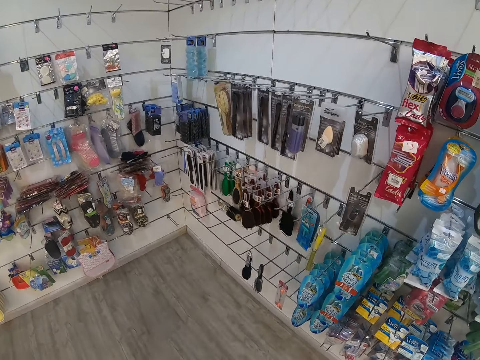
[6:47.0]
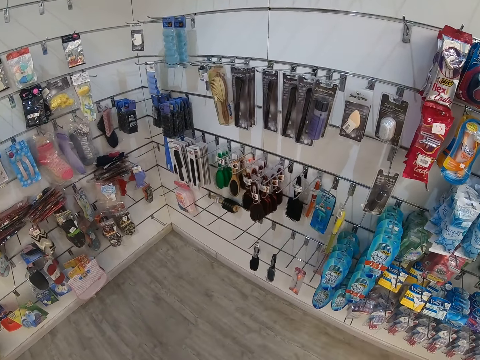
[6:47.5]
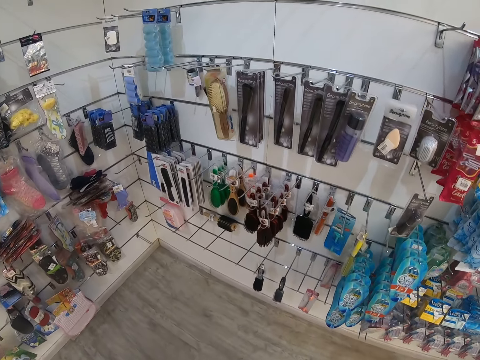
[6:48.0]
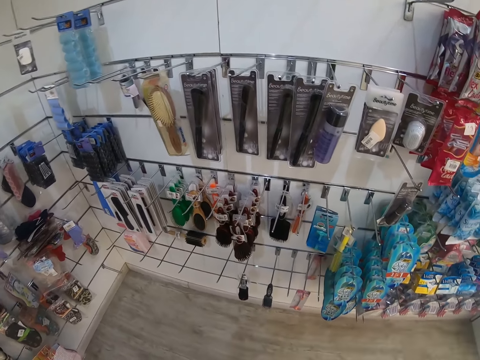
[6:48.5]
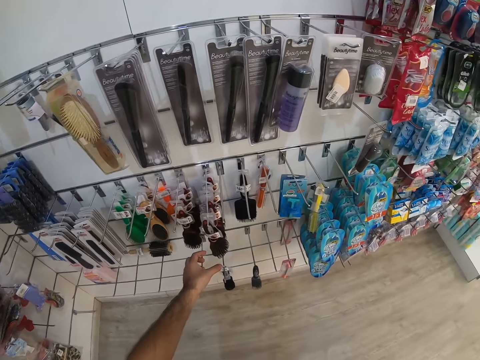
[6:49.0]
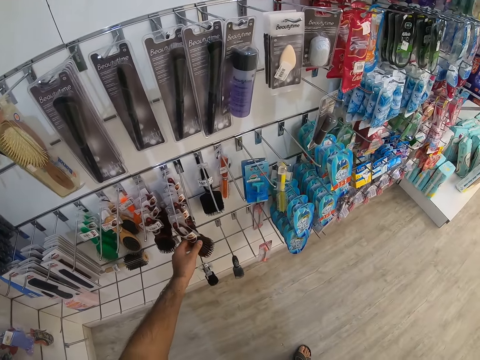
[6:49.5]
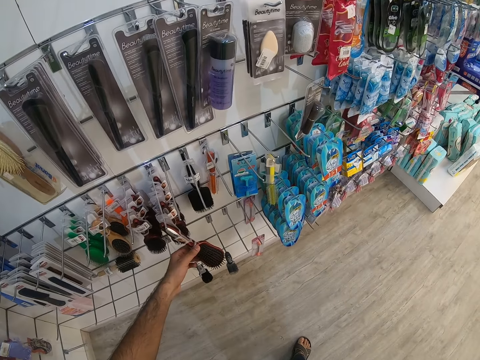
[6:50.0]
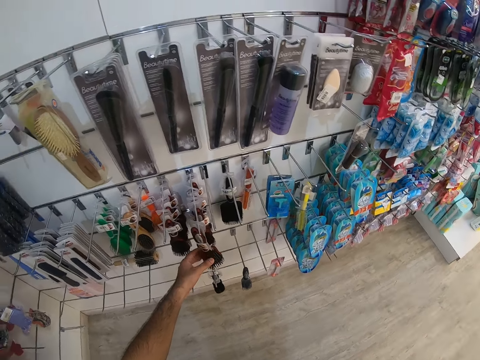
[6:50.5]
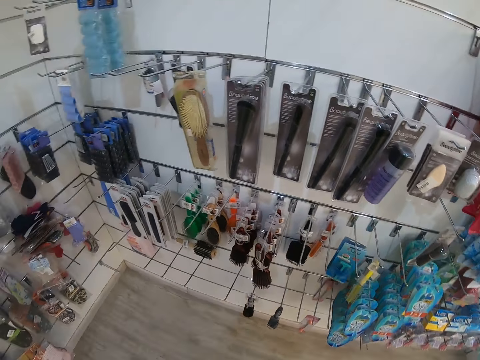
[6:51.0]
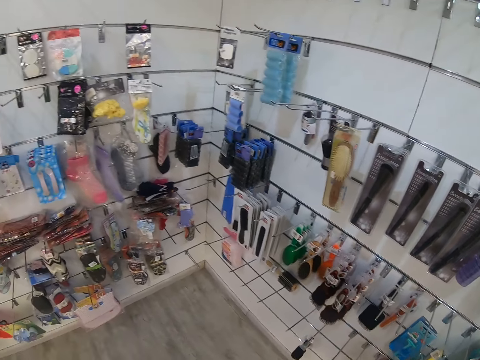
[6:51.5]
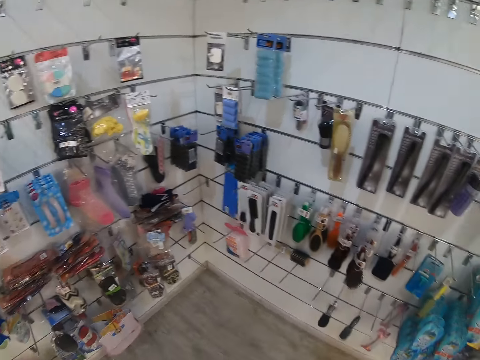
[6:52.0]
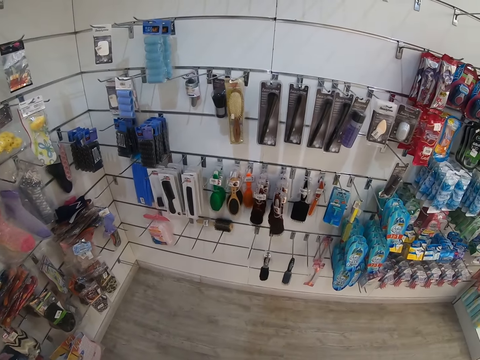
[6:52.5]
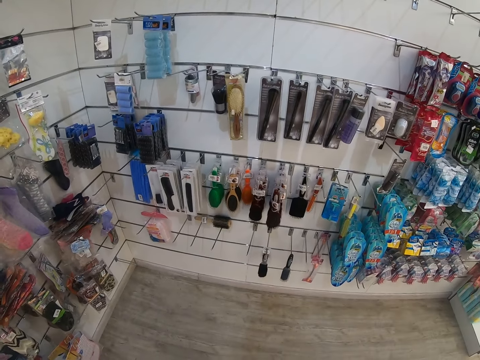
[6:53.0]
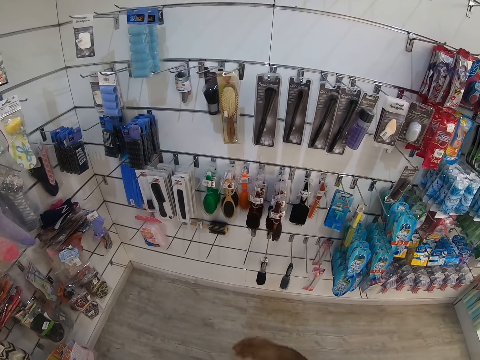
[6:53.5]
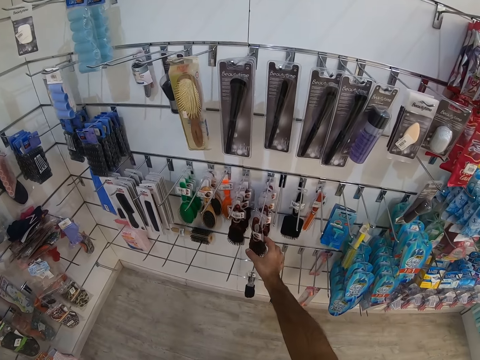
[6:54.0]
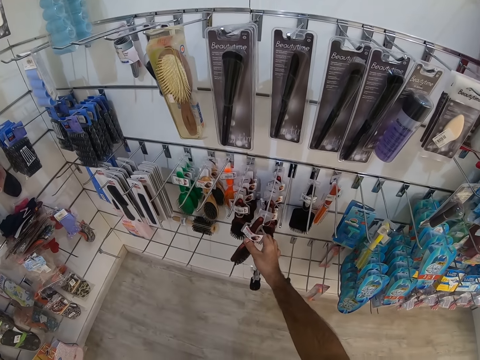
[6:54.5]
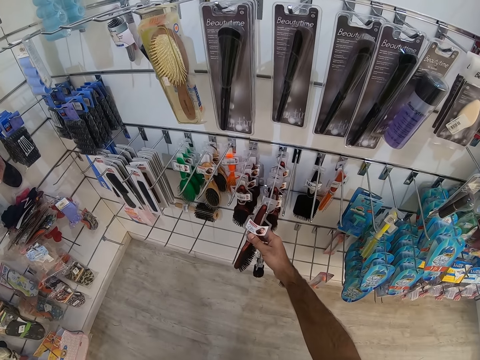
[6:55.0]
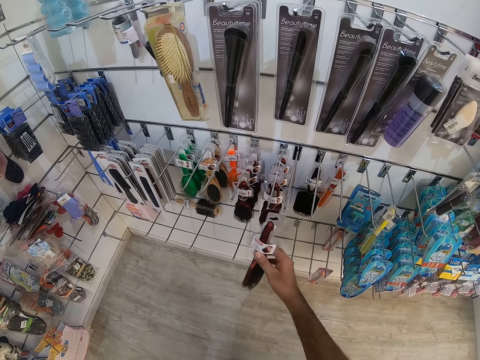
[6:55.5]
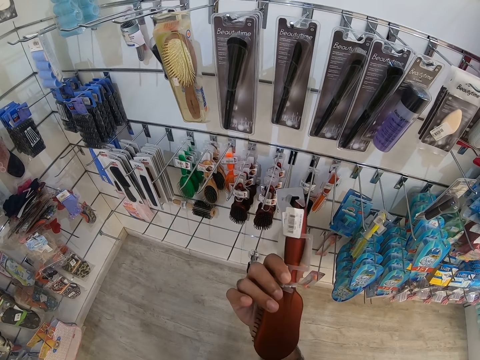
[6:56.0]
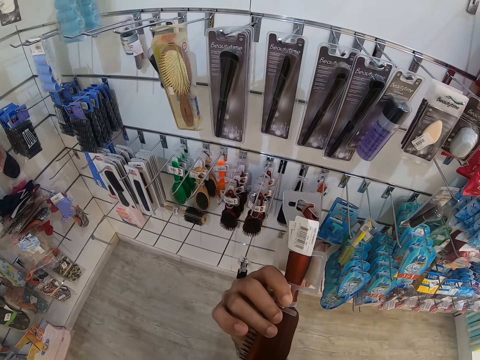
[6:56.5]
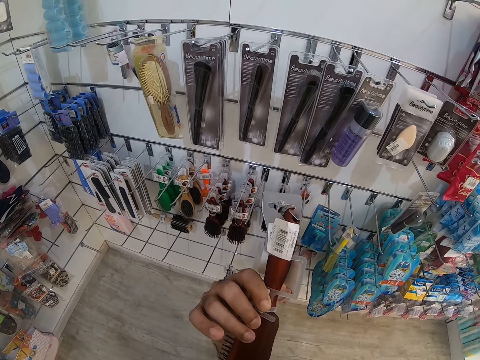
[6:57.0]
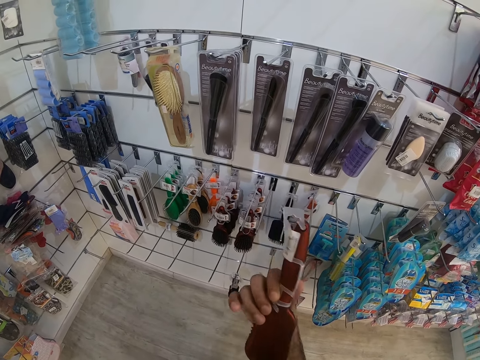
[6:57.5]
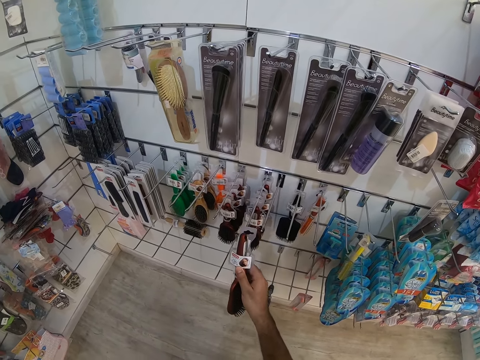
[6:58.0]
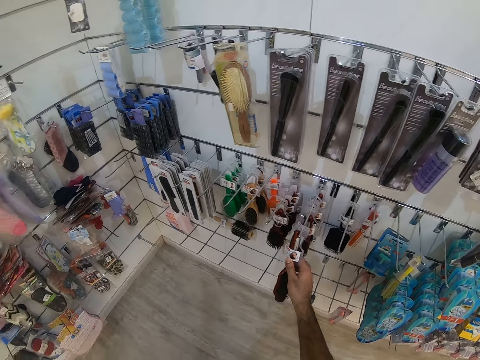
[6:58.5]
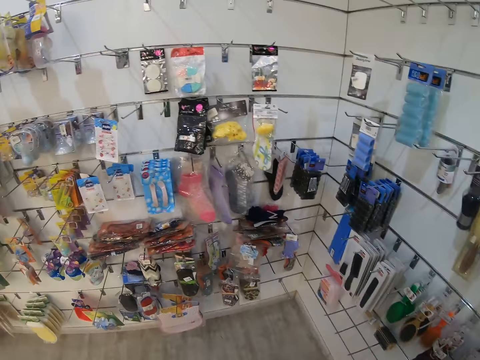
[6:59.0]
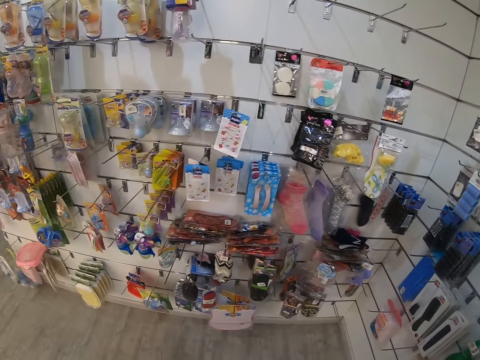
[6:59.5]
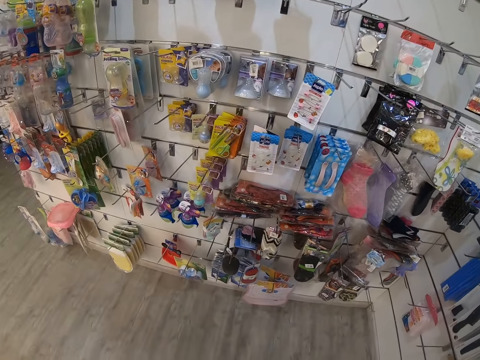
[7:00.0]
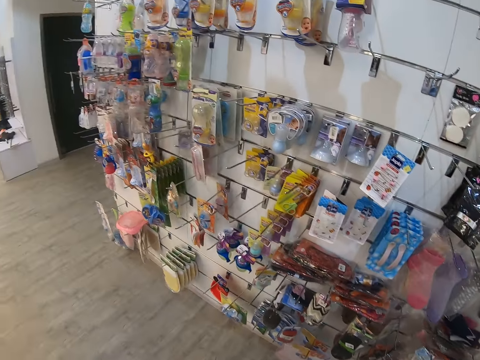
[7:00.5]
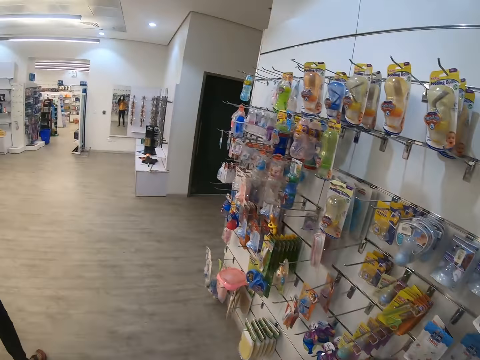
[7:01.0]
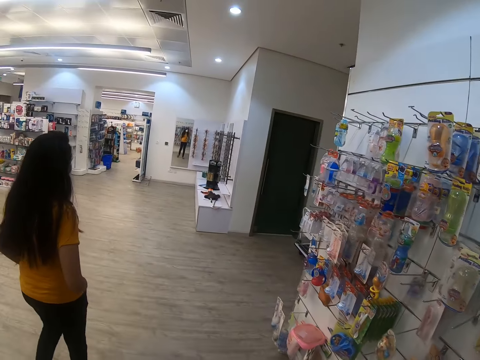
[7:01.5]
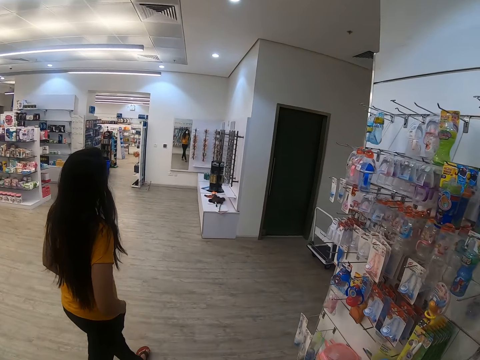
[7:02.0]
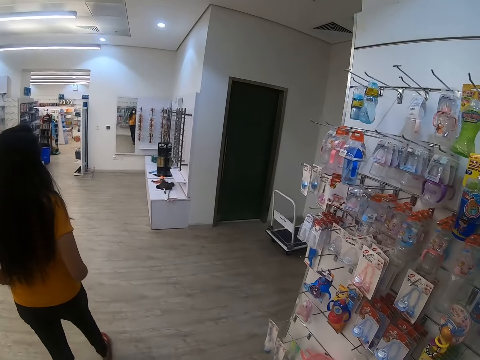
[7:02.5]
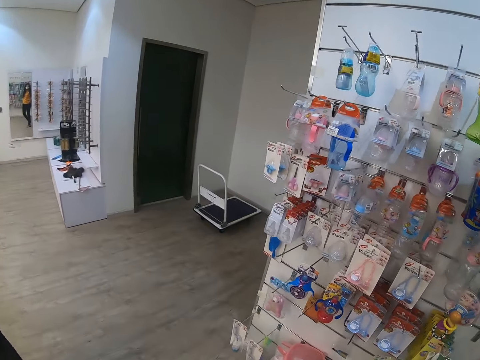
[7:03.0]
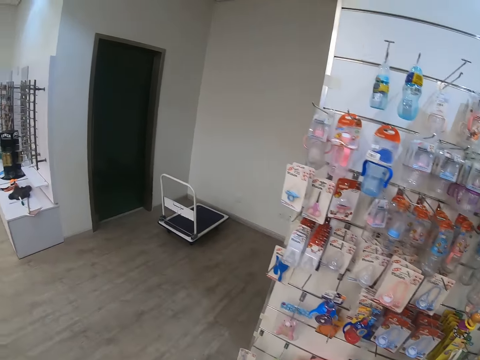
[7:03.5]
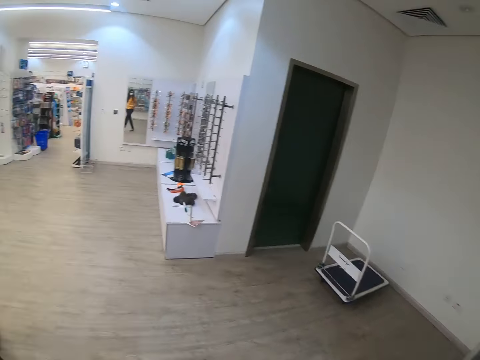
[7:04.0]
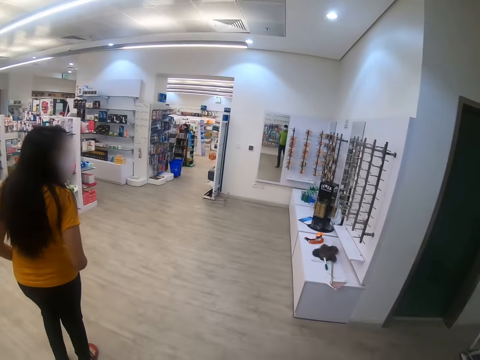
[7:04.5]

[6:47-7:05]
The camera wearer touches a brush or comb on a hook. They look around the comb displays. They touch the brush on the hook. They pick up the brush on the hook. They look at the brush. They hang the brush on the hook on the displays. They look around. They walk around the supermarket. A person walks in the supermarket.

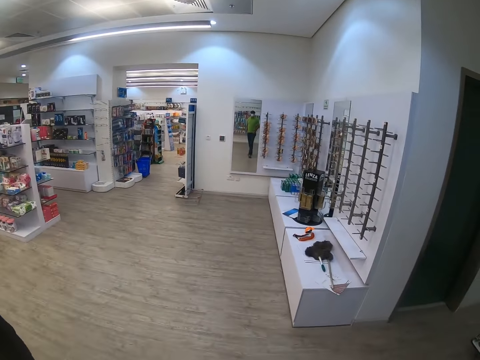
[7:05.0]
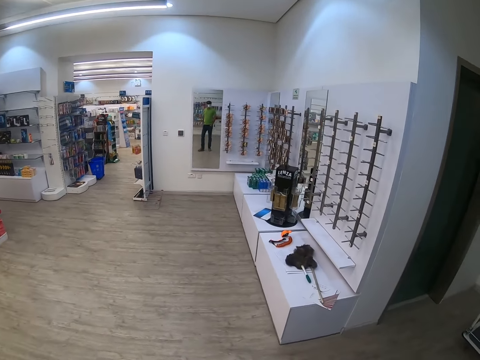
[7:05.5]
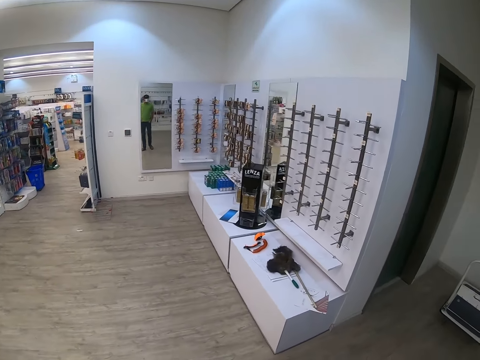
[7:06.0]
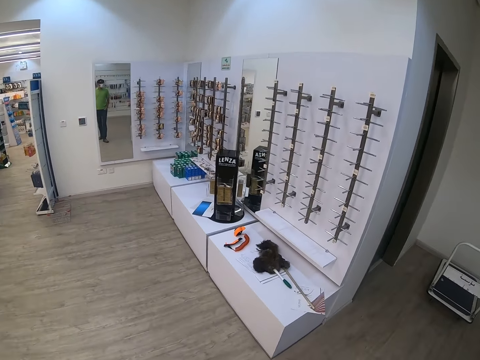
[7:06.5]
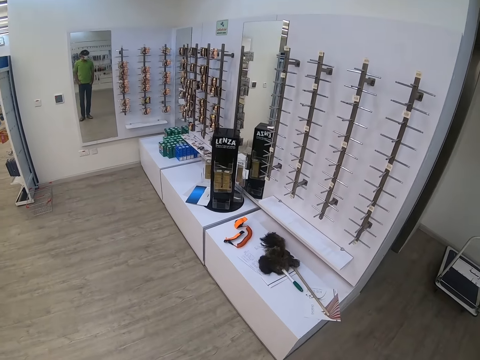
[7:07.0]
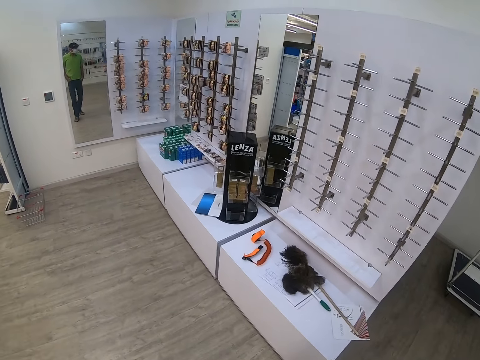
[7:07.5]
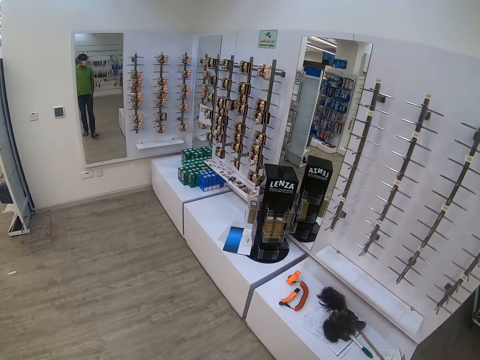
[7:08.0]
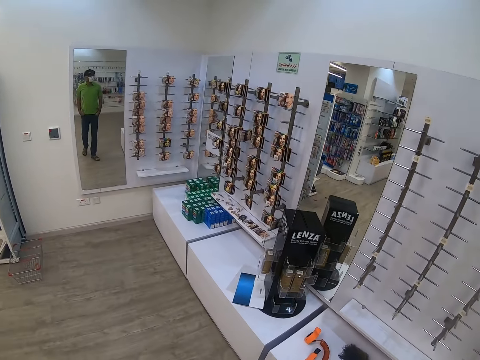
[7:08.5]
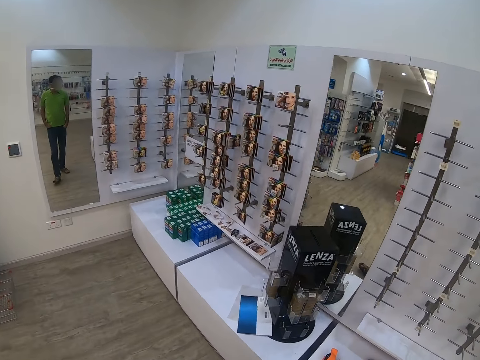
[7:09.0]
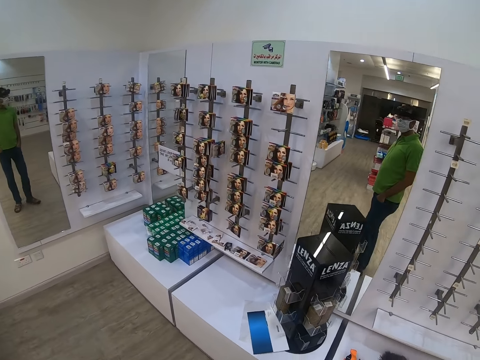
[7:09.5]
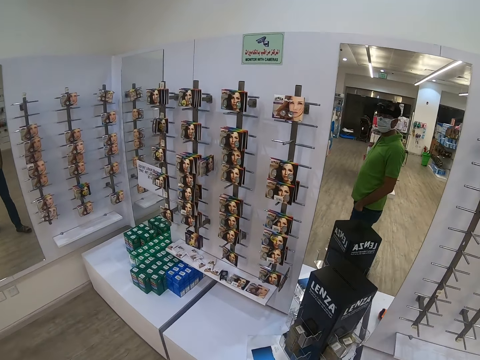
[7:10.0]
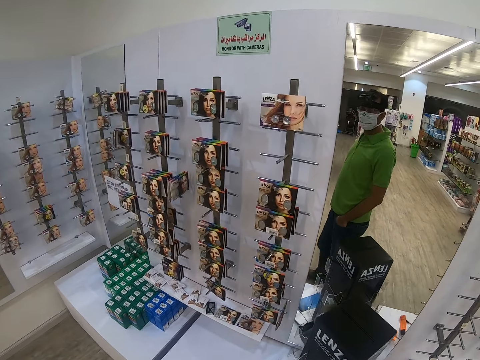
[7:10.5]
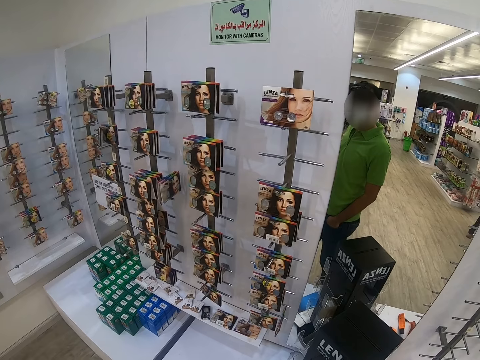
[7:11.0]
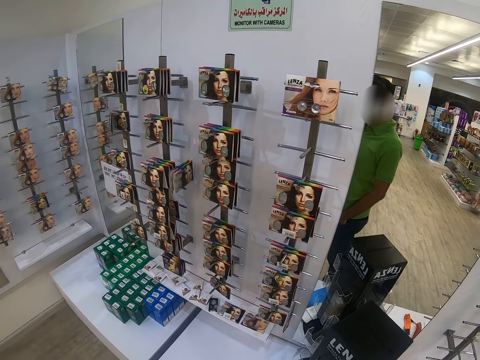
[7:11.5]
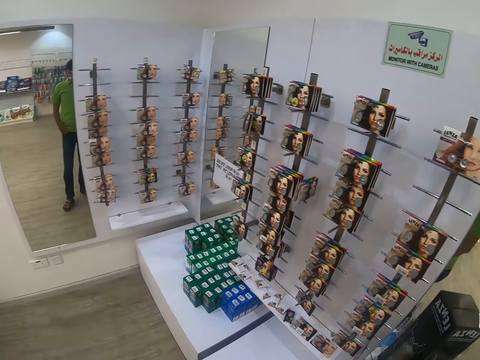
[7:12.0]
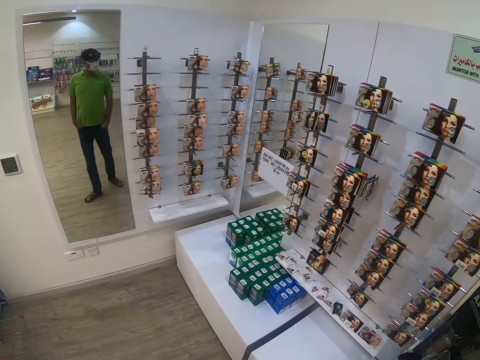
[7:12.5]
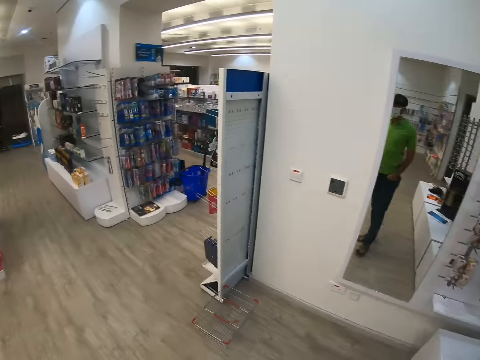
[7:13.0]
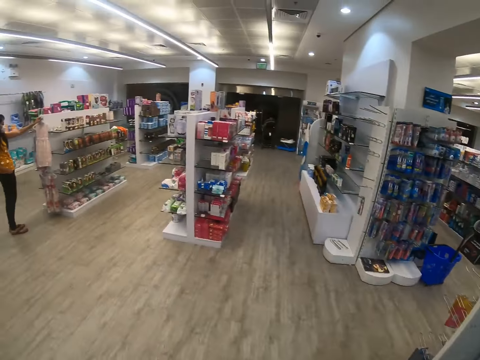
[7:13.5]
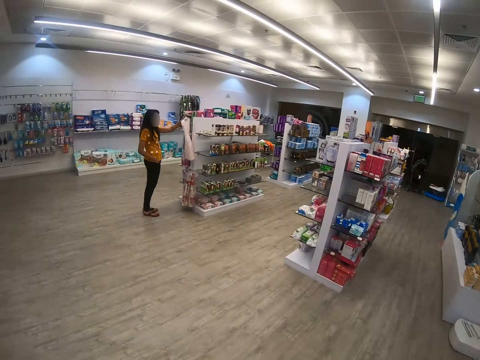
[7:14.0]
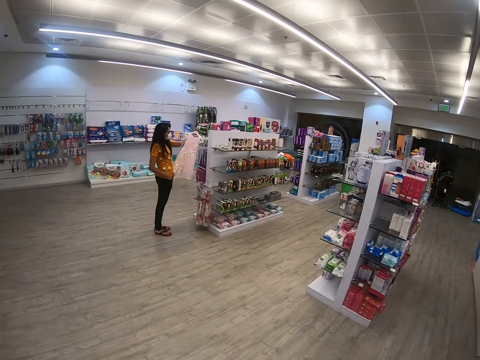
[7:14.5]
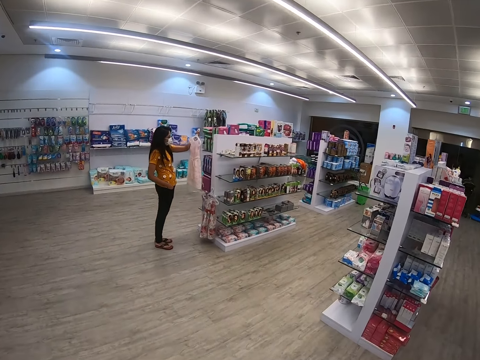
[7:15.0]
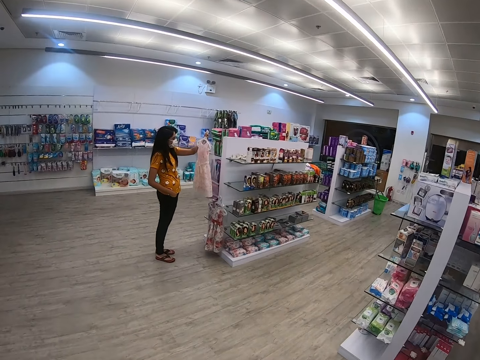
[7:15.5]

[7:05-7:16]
A woman points a hand. The camera wearer looks at items on a shelf. The woman picks up a dress on a shelf and holds the dress.
